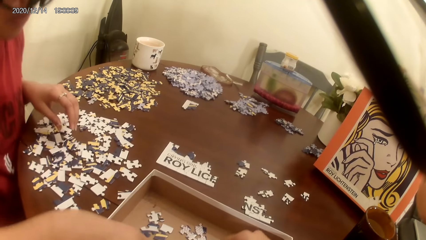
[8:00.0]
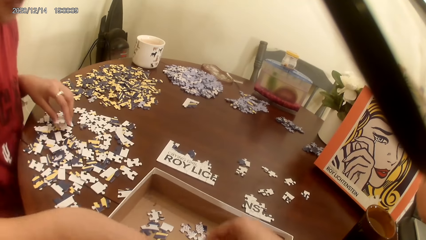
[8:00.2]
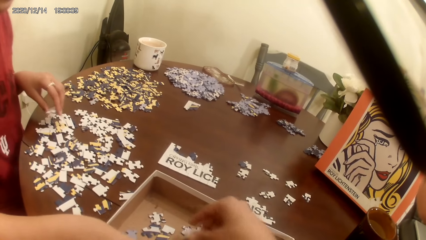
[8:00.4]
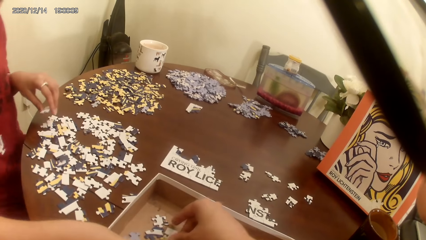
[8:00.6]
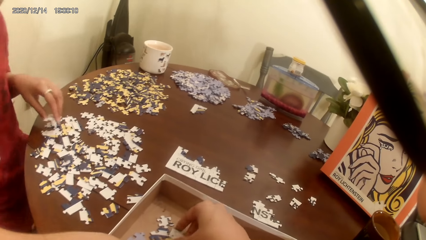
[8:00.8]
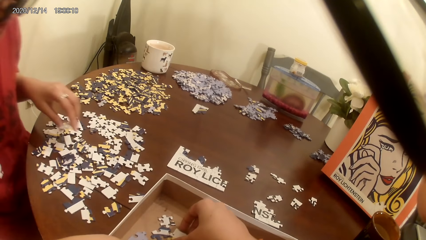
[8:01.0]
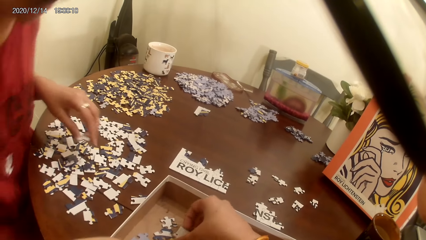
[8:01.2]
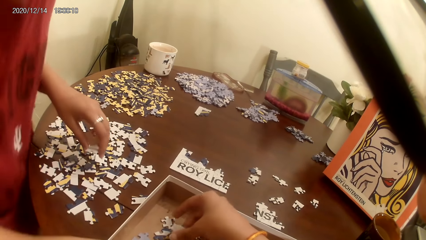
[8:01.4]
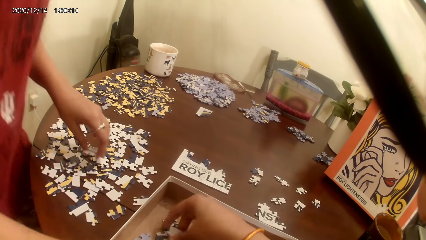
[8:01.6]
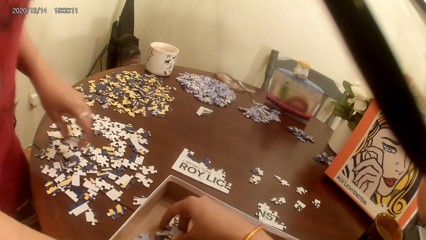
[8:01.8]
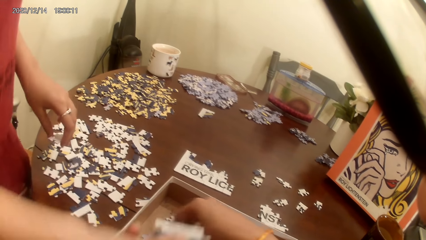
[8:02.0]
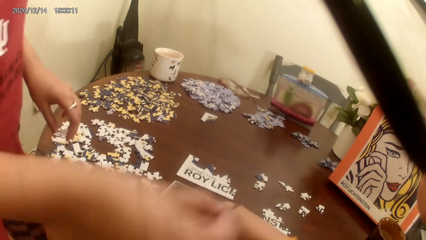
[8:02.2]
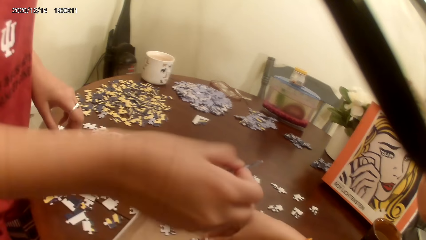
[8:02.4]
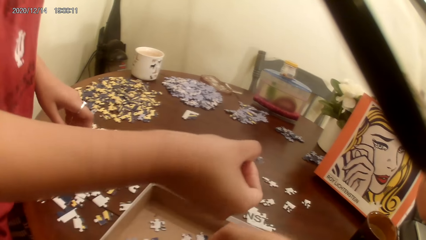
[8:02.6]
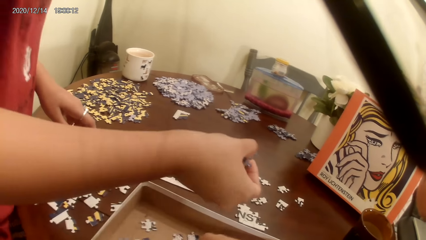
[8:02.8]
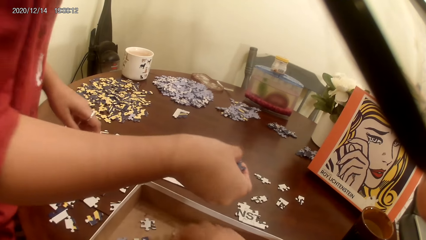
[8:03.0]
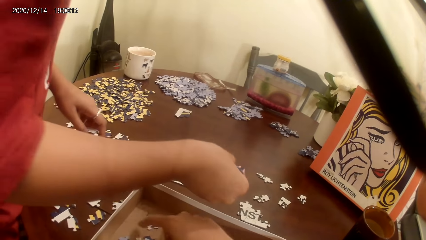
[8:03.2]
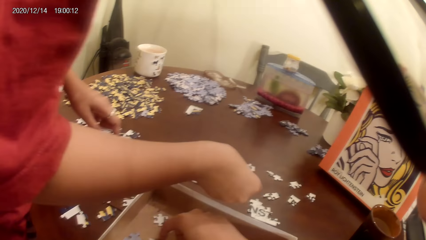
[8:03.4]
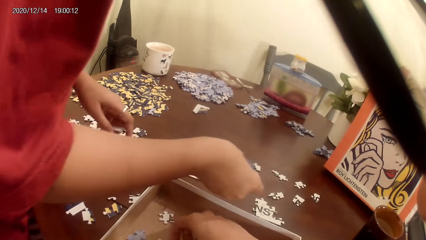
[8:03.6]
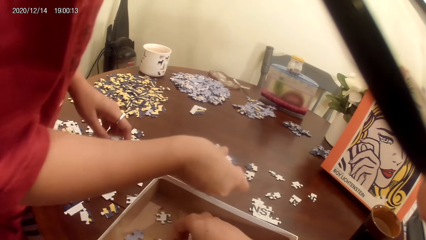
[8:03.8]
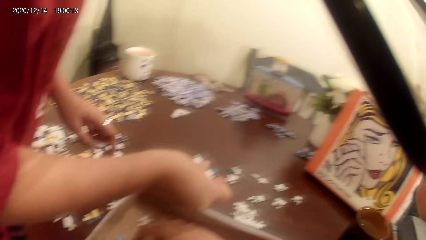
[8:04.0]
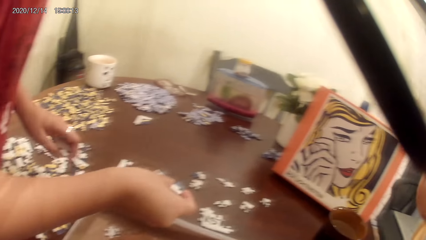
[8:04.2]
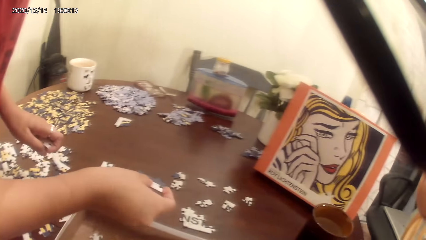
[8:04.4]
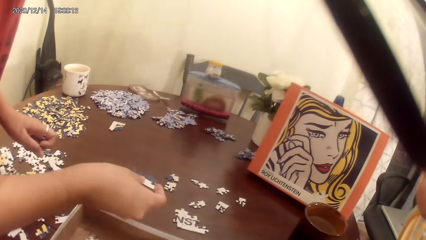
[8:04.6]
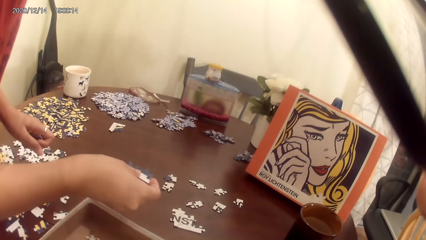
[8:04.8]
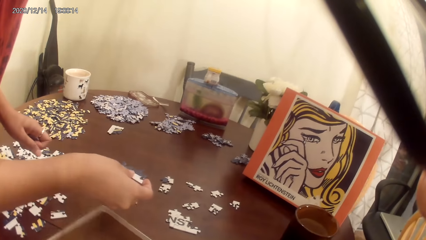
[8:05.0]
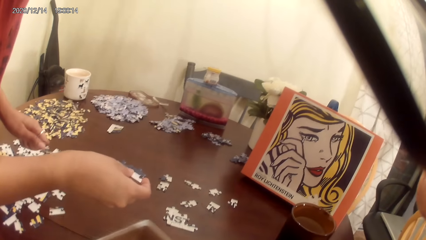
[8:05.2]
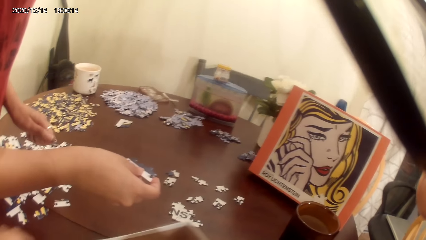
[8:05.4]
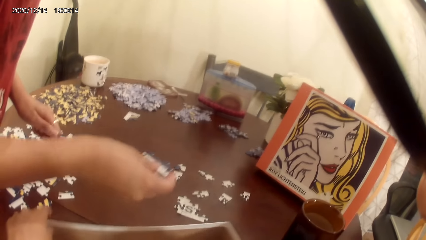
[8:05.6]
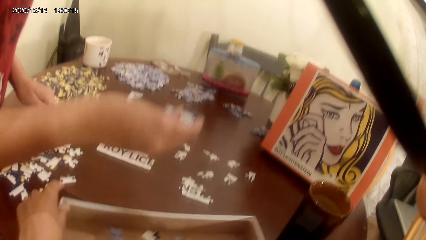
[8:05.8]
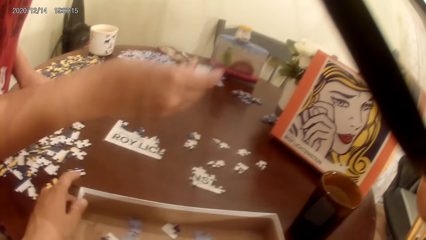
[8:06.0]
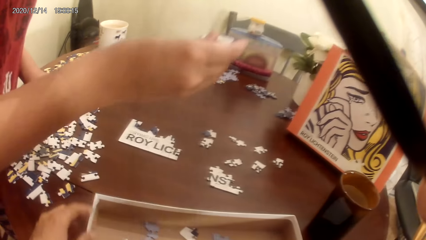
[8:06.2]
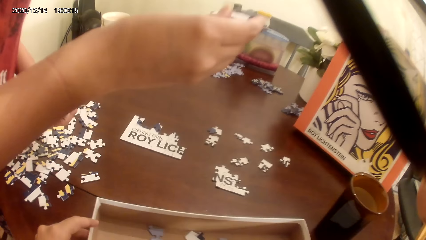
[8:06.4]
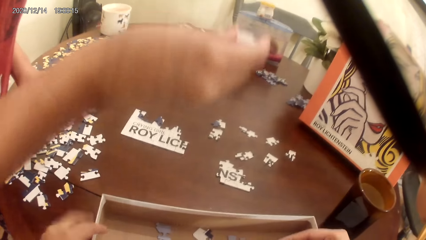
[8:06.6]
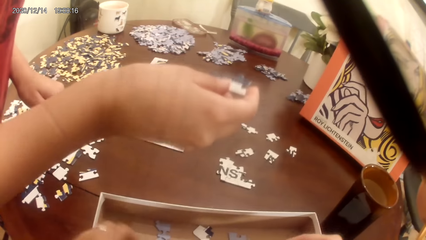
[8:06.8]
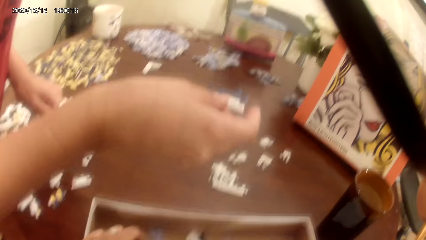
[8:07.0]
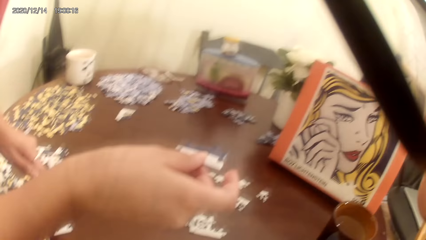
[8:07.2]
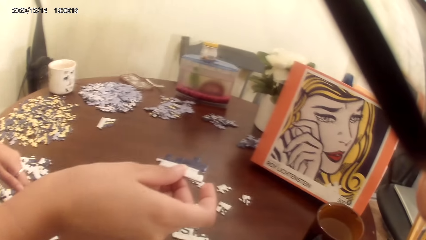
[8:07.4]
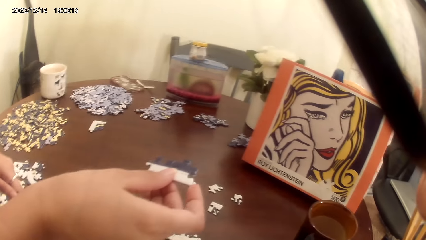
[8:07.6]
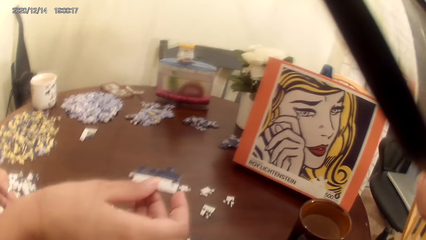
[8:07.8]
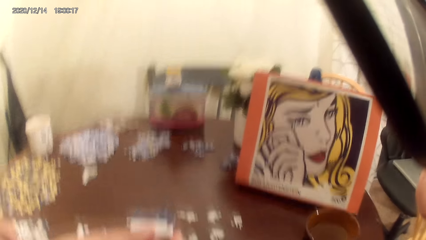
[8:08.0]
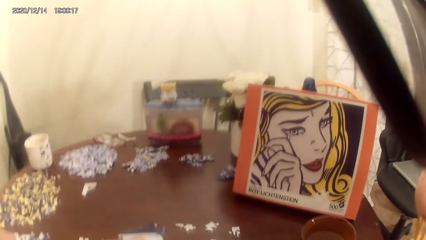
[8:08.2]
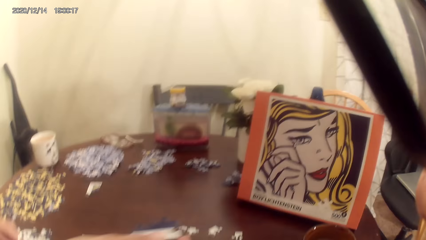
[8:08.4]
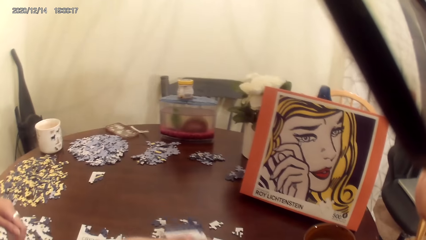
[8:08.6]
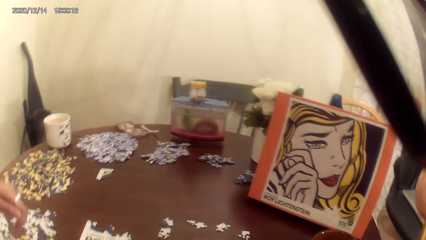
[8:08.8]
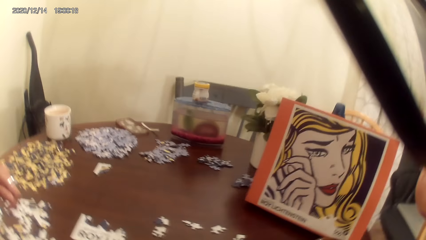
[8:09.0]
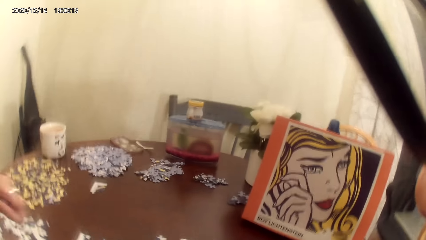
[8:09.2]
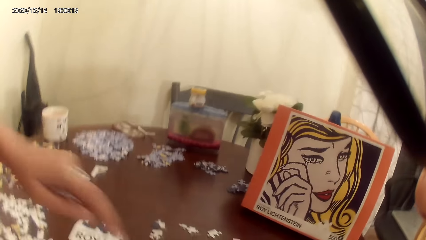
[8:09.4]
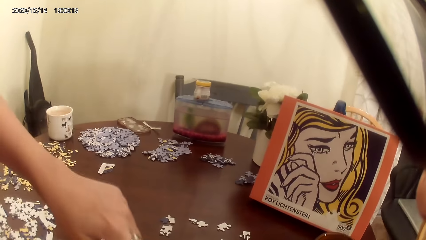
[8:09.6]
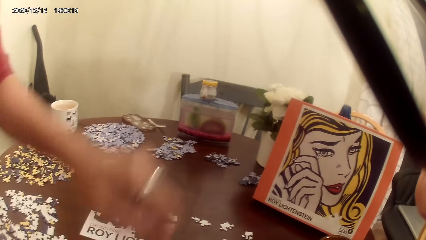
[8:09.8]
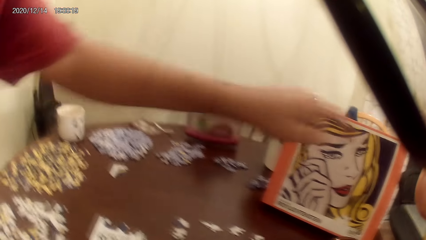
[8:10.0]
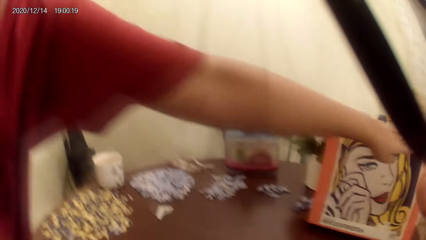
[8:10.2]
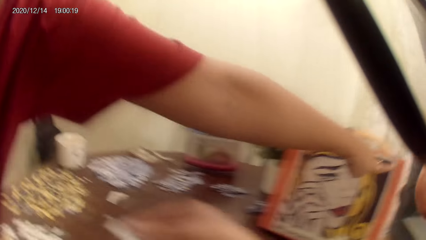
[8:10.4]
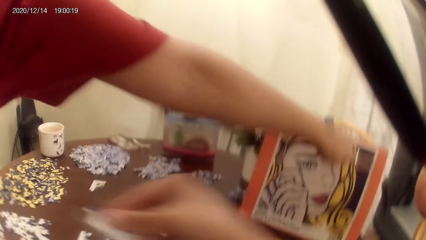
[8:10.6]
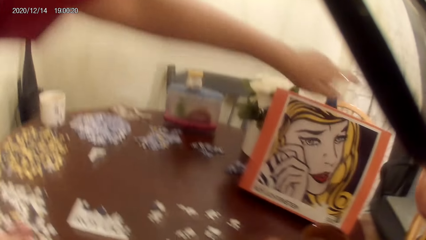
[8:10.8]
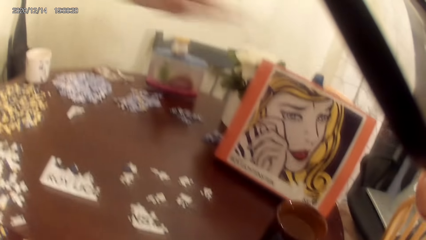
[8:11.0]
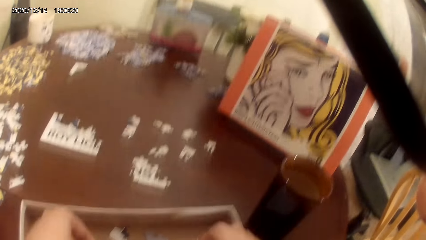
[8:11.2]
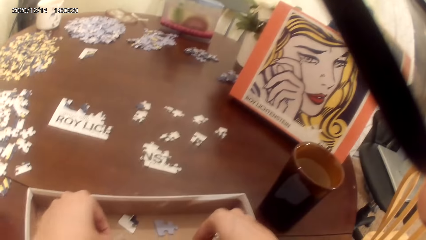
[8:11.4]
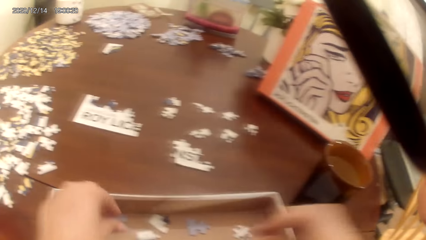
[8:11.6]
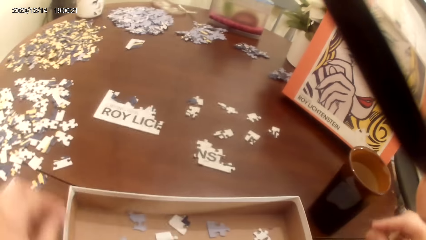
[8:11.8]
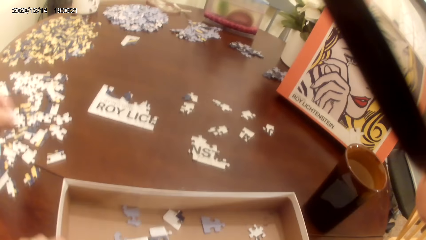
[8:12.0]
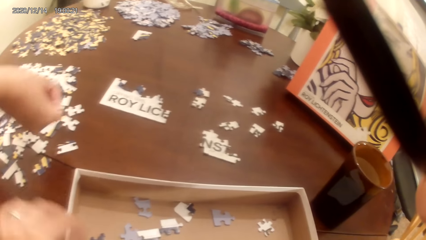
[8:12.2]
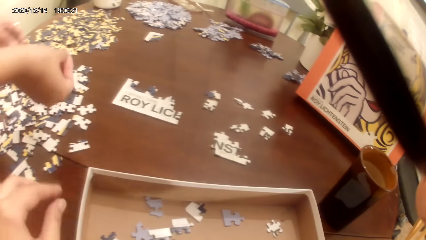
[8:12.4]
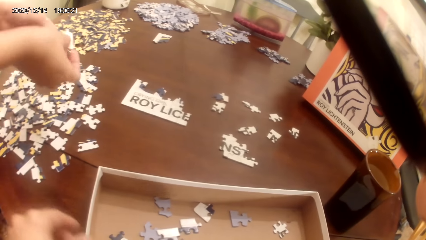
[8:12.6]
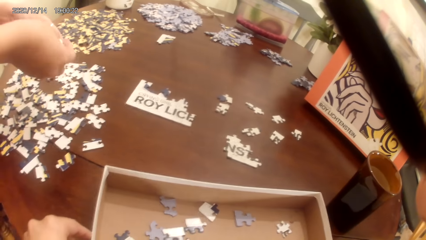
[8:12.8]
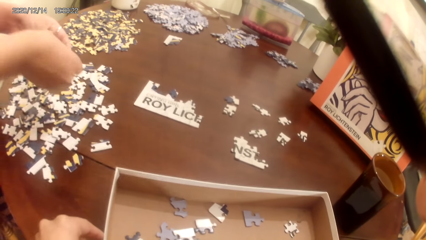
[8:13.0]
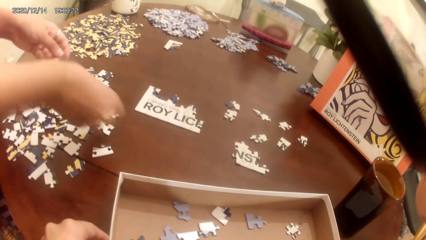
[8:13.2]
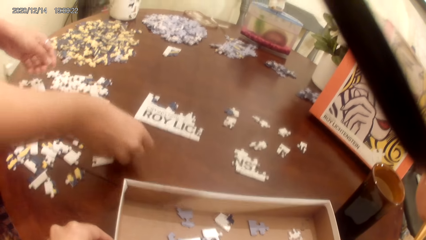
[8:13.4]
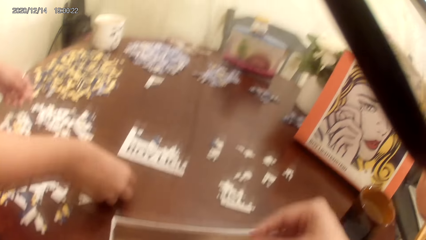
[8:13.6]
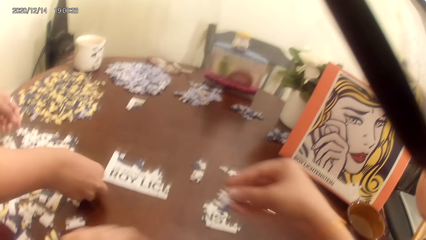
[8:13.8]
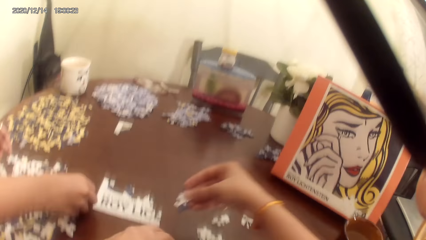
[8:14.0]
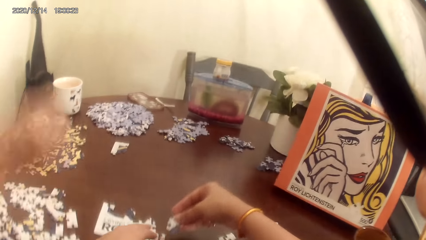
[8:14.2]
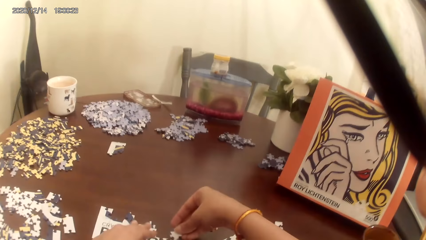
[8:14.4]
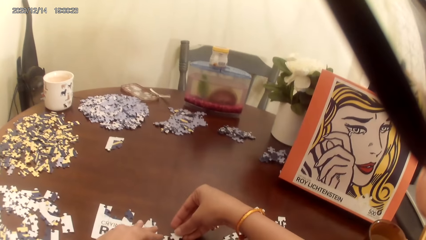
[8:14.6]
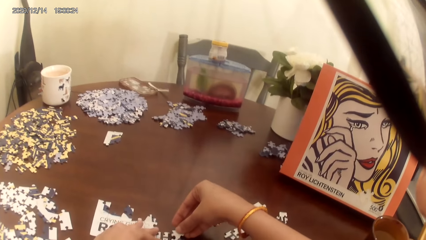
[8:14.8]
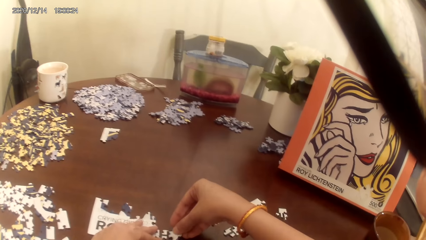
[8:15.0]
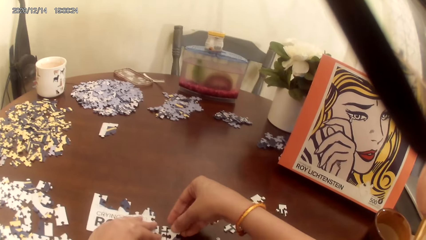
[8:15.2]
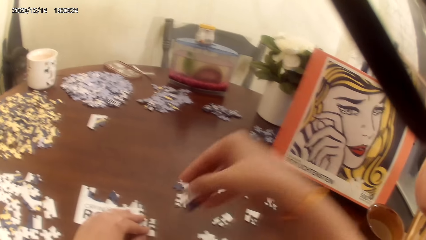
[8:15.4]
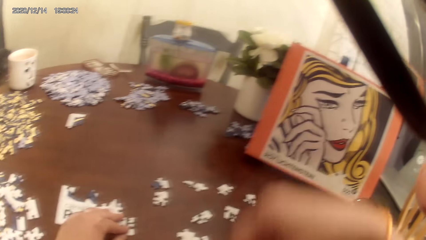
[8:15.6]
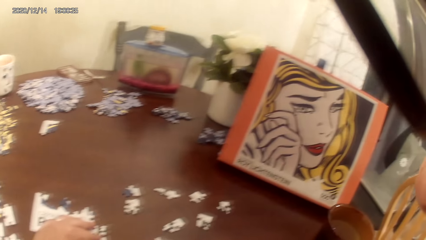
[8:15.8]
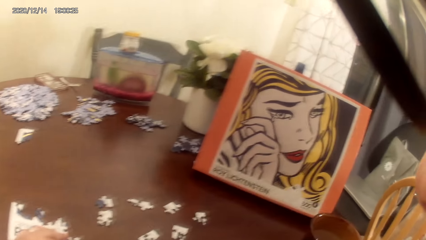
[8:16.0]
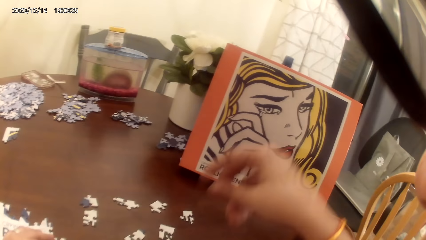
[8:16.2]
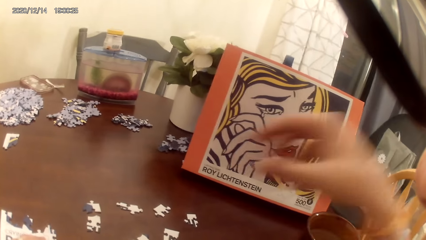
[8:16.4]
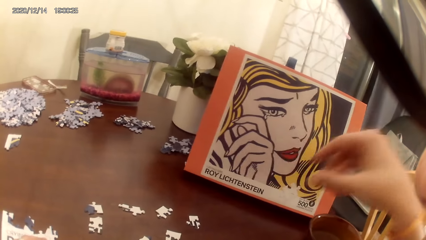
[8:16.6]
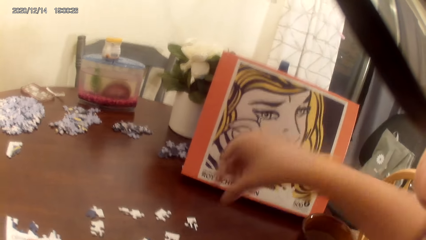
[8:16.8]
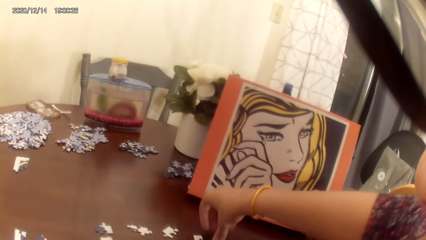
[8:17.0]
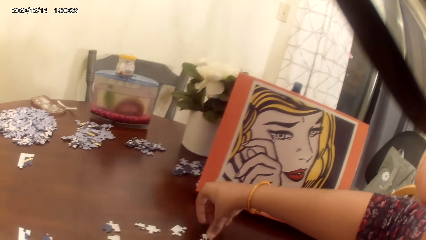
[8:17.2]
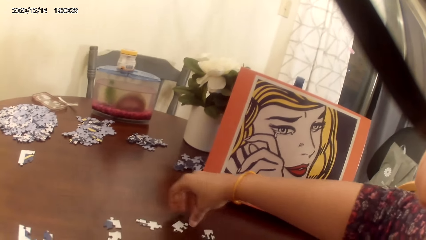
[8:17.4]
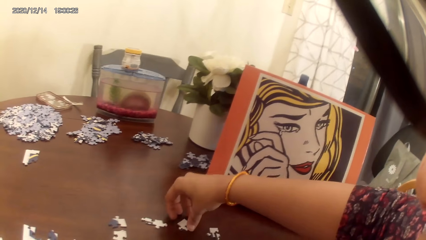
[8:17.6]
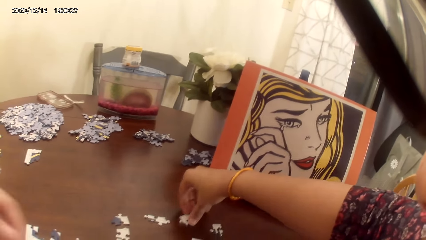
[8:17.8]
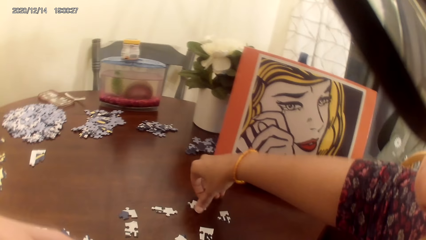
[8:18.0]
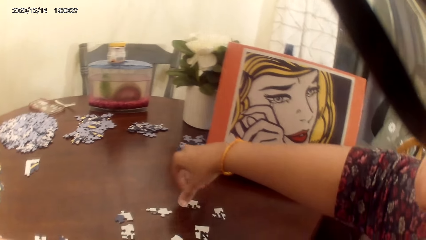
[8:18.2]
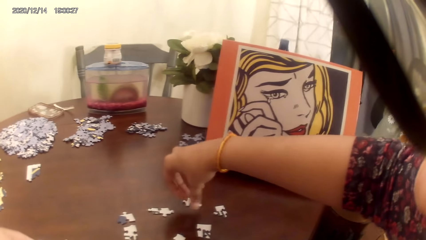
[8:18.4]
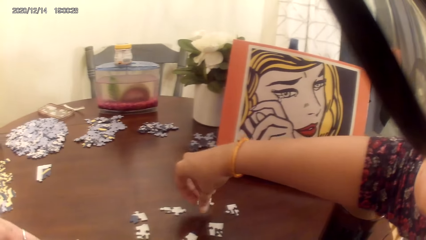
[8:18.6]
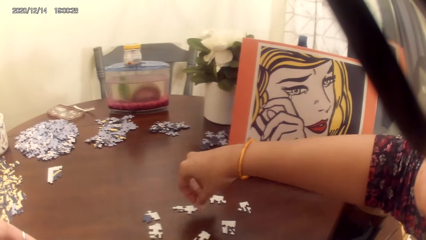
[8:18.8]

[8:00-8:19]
A person stands up from the chair. The camera wearer talks to the person. The person points at the bag. The camera wearer plays the game.
